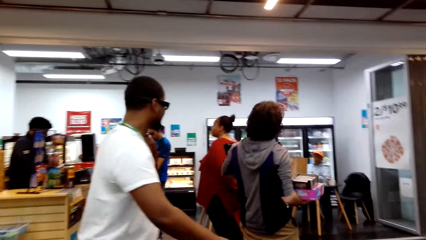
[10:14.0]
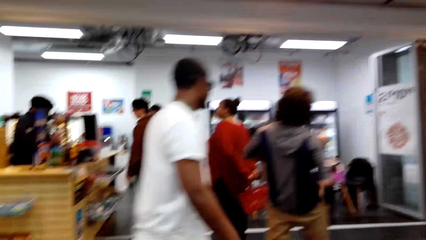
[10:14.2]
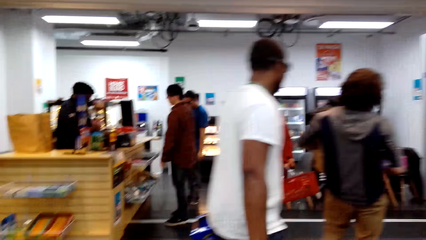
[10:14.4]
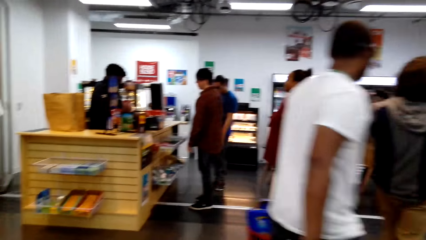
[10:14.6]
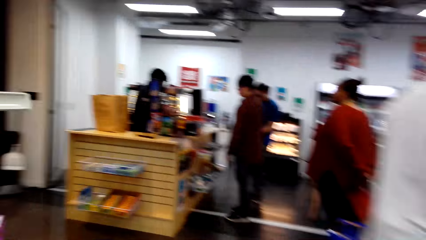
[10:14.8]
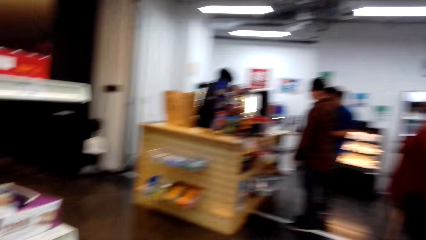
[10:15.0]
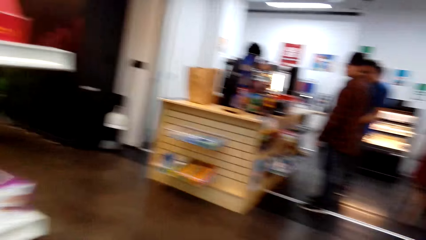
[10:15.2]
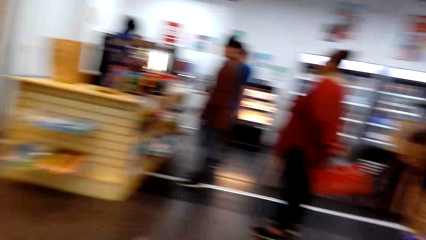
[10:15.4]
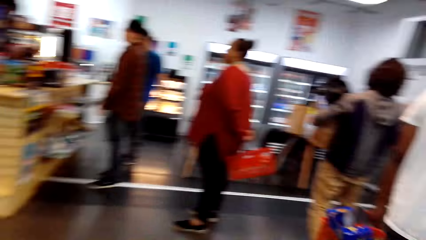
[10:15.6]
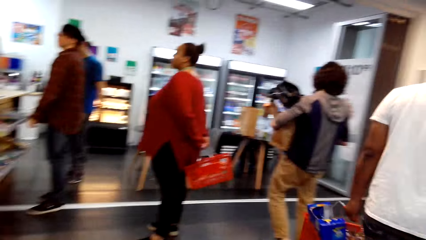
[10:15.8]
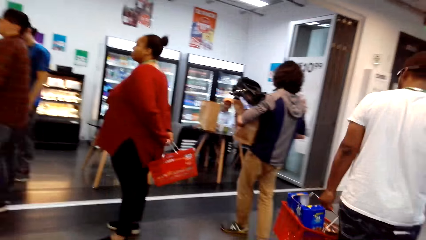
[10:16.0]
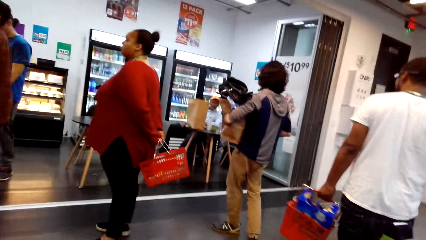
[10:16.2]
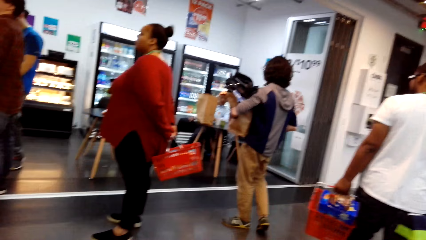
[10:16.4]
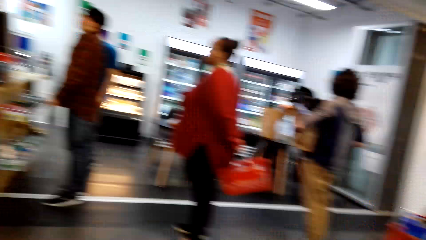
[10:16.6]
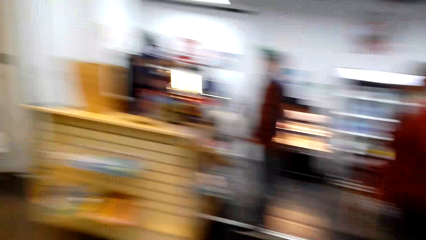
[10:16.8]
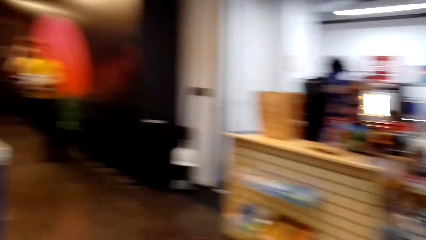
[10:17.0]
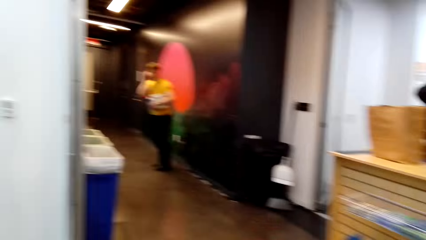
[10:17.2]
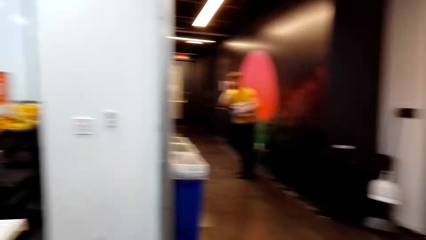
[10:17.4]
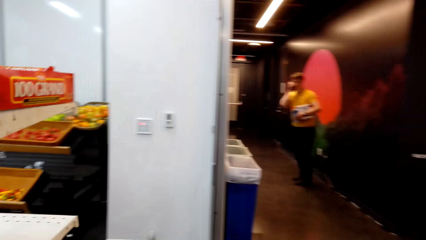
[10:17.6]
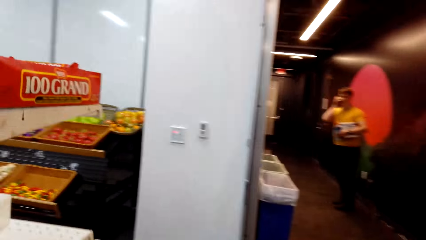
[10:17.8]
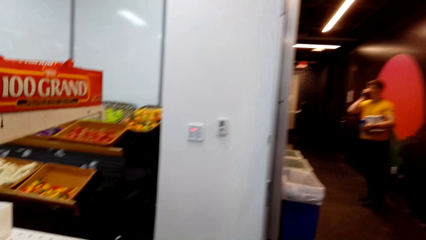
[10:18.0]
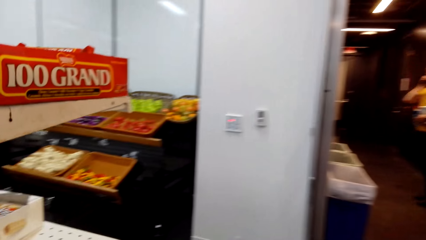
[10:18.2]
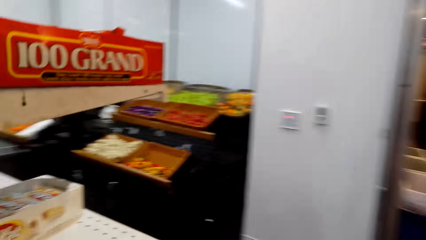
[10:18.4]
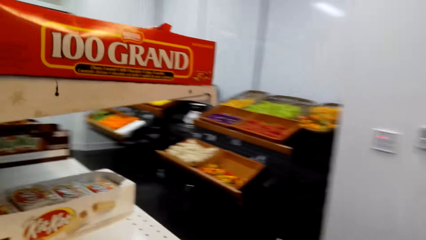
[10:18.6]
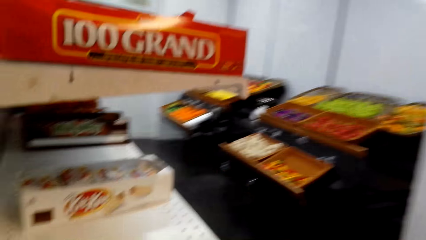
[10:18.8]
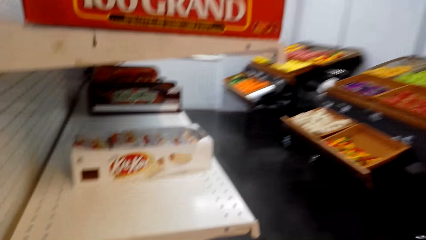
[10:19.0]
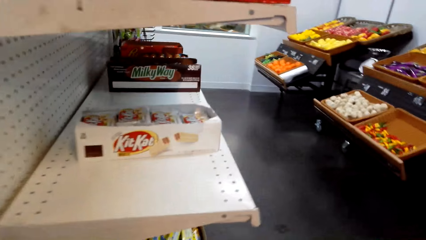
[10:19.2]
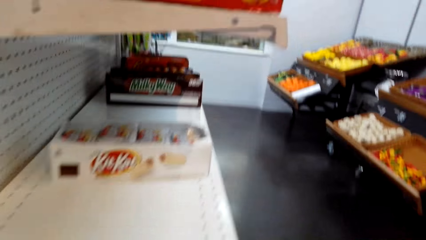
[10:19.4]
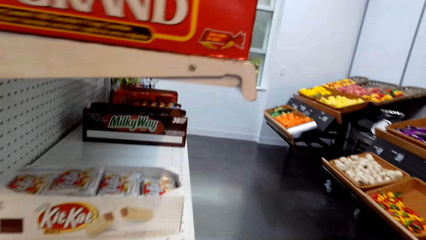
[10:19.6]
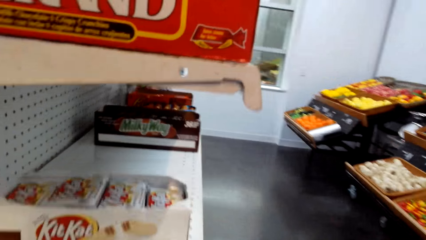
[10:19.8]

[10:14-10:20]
The camera wearer walks around.

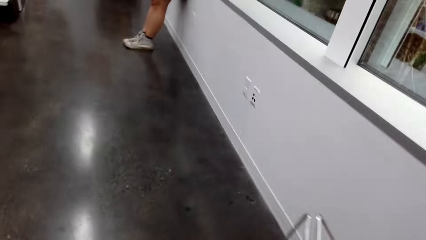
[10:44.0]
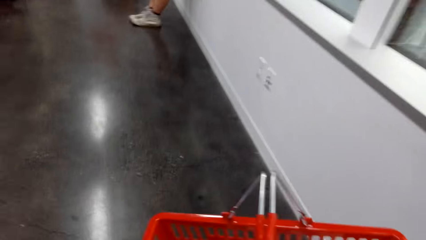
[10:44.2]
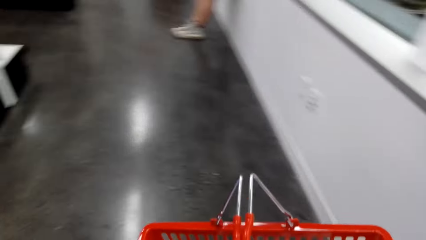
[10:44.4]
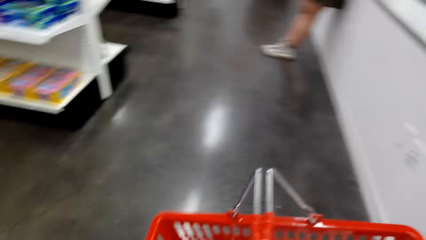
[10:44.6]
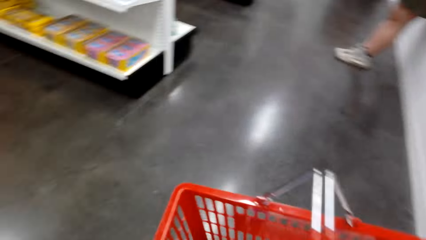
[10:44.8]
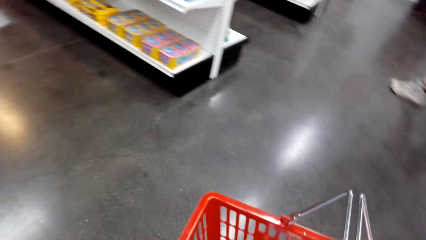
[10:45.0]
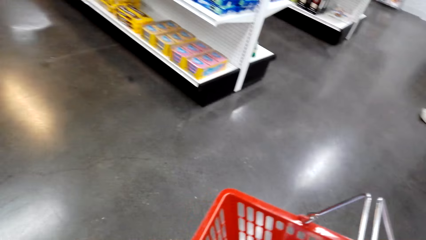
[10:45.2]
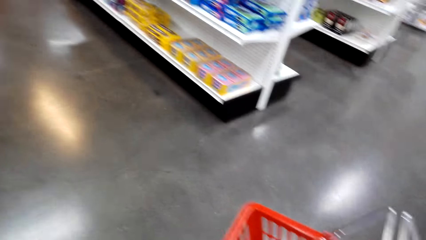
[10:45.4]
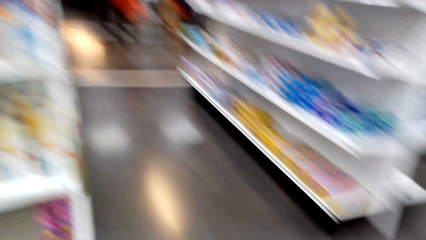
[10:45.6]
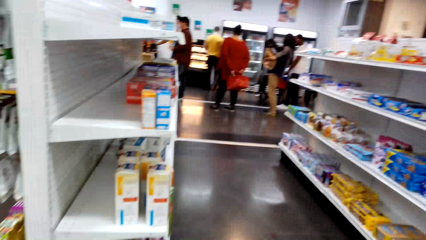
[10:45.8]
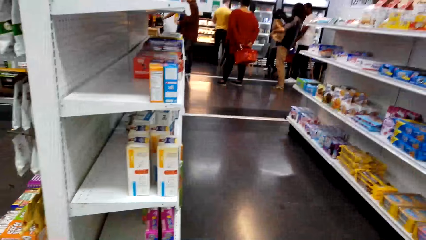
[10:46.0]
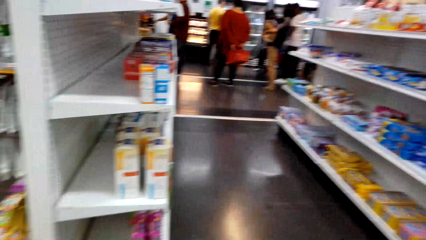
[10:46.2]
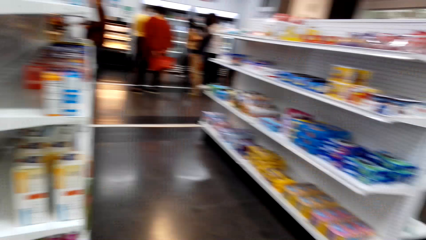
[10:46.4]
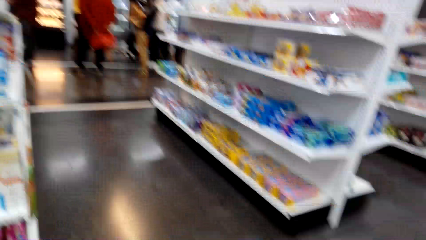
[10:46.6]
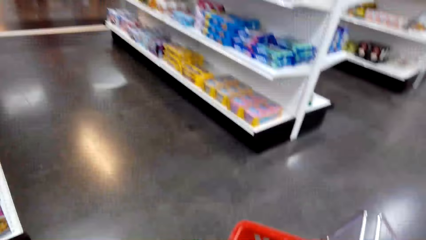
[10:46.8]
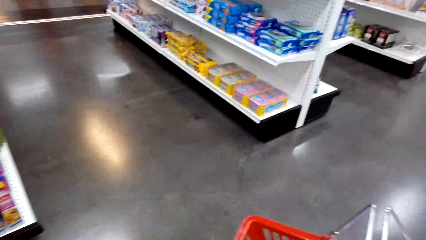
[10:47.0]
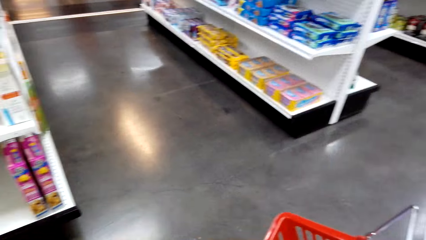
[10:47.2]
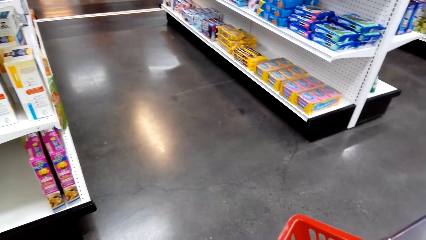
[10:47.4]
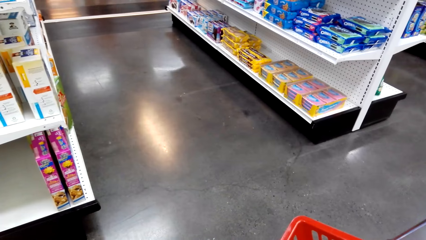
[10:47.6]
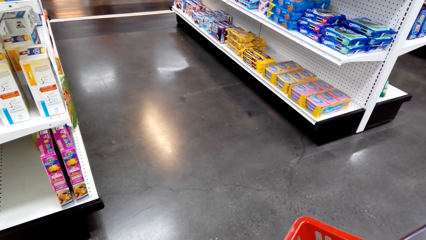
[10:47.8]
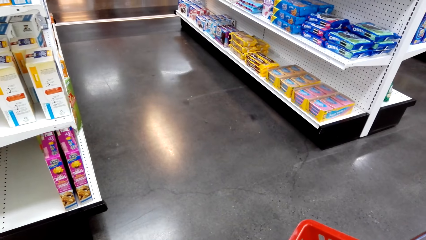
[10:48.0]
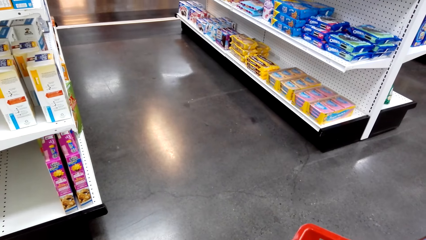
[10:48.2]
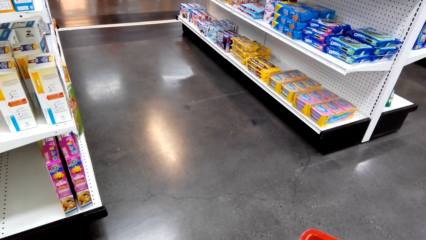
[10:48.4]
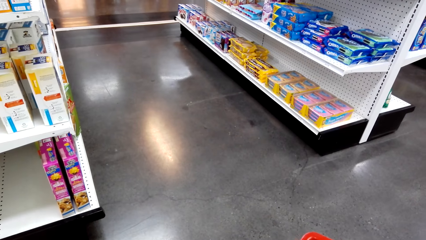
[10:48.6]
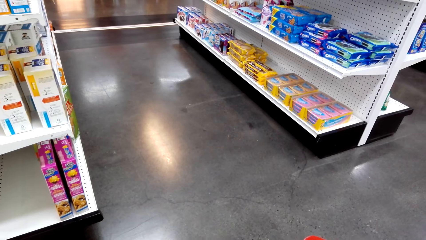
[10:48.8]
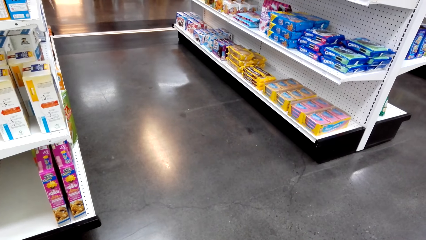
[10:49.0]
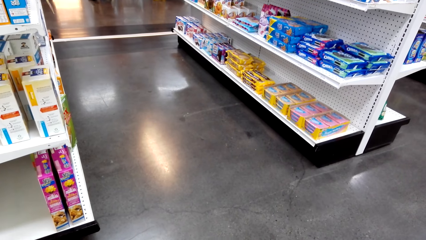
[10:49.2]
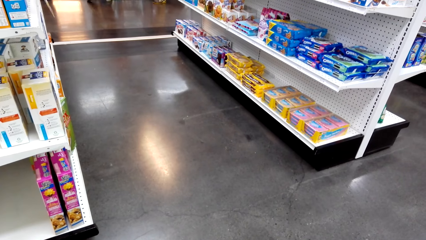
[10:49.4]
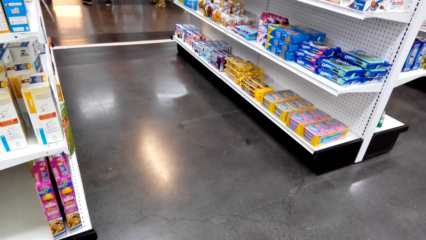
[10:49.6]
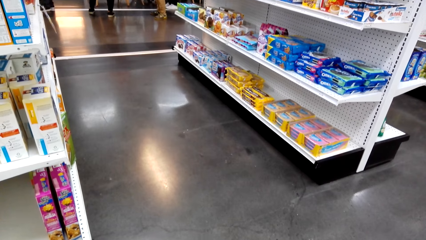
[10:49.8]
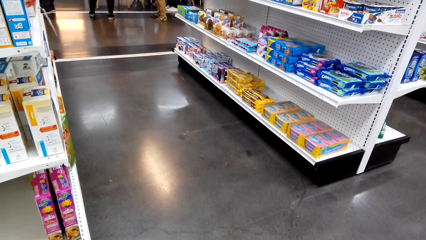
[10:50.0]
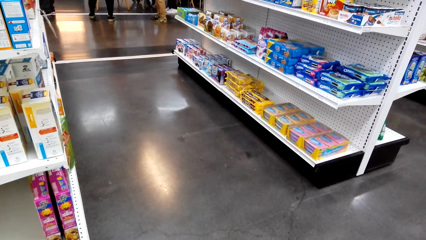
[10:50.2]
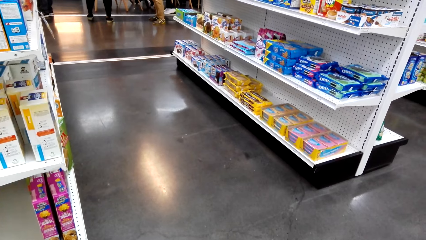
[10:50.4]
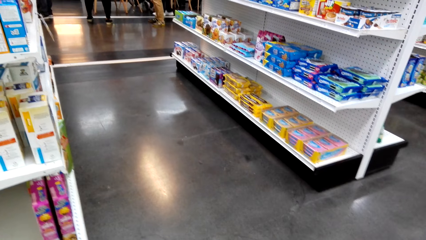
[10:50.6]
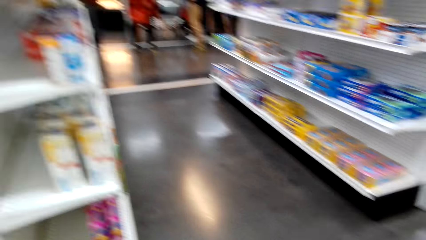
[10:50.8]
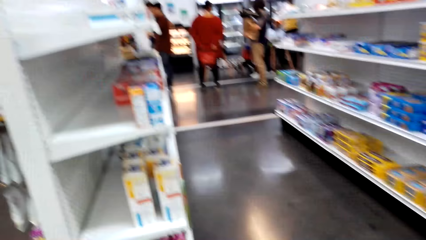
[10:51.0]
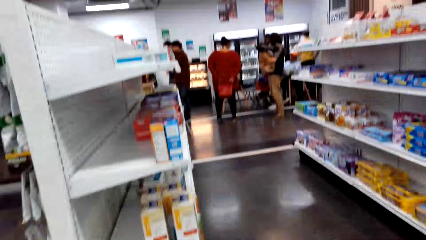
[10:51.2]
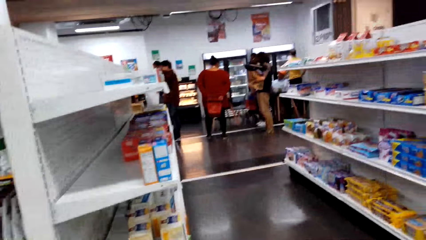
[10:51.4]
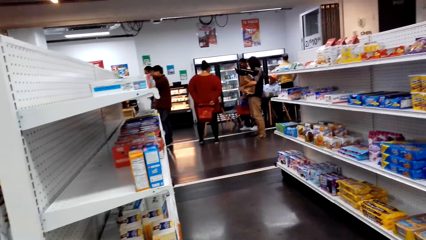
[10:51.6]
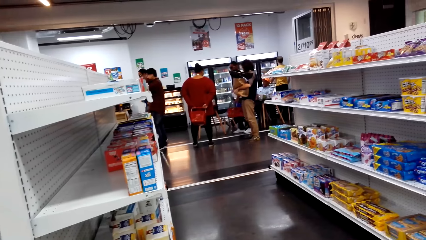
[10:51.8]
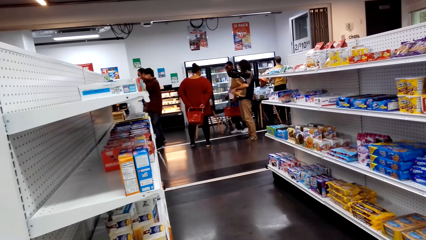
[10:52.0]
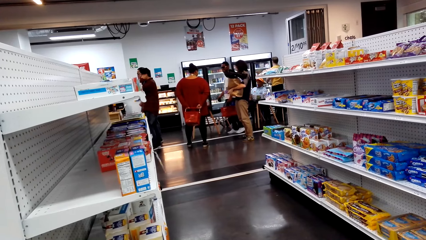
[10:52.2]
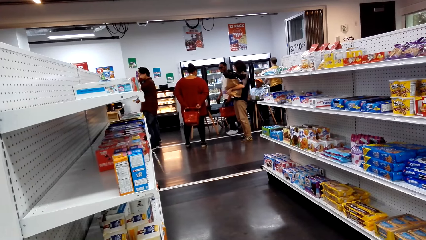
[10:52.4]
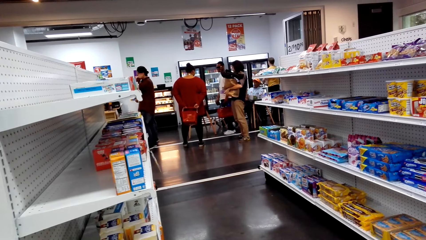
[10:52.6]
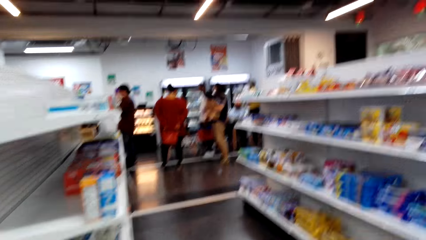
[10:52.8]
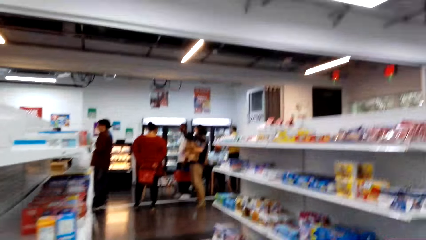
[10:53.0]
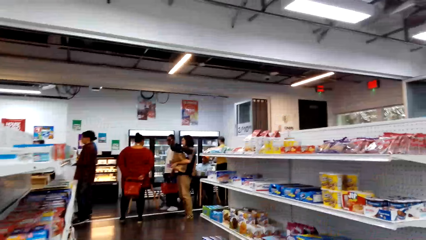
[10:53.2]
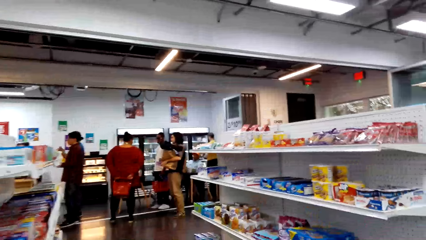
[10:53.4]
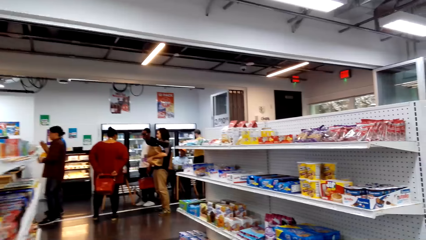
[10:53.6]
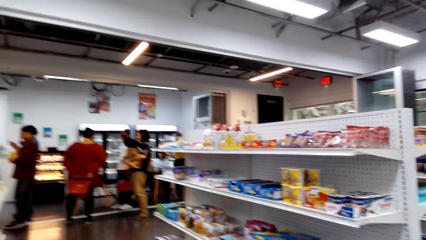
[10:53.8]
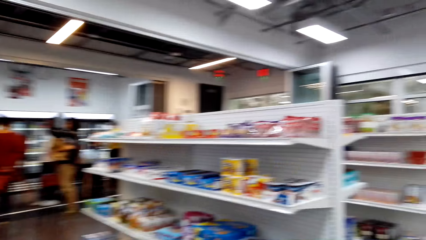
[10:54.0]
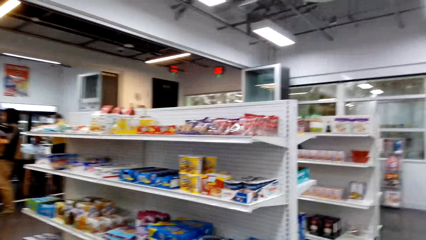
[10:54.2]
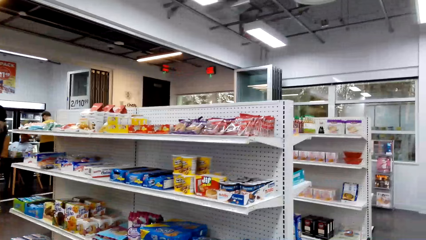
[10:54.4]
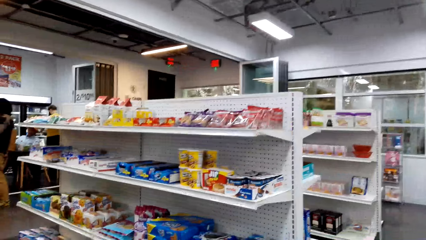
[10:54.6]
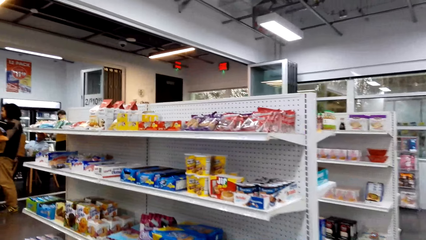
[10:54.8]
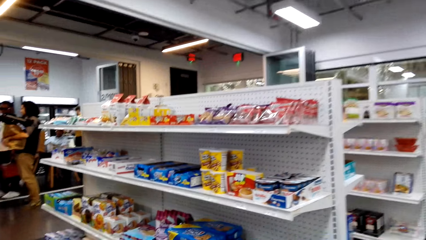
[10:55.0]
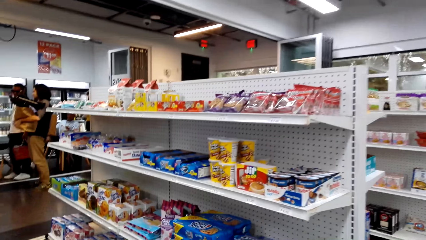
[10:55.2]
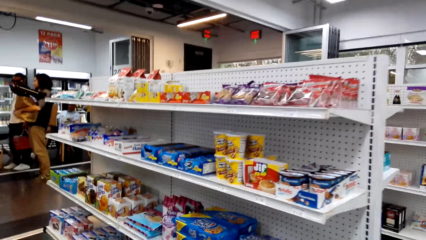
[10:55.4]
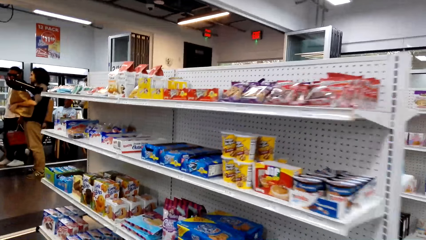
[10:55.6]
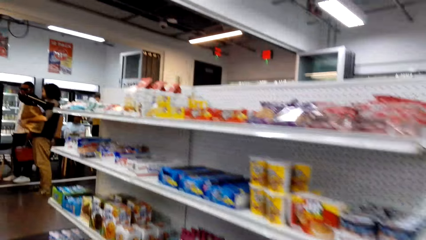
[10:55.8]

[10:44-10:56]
The camera wearer holds a basket. They look around.
